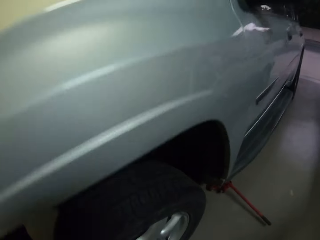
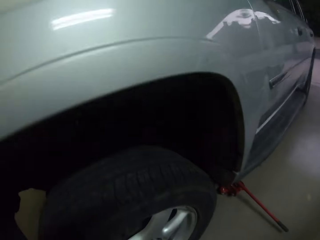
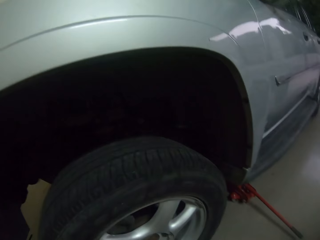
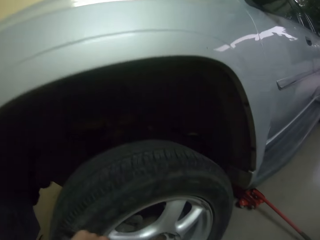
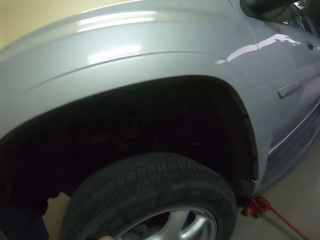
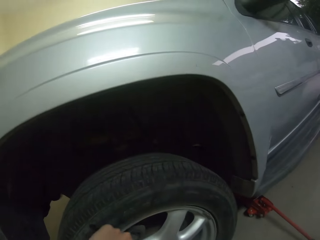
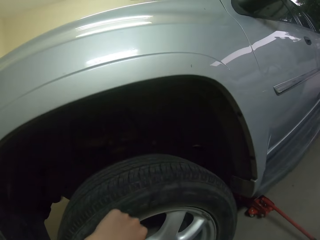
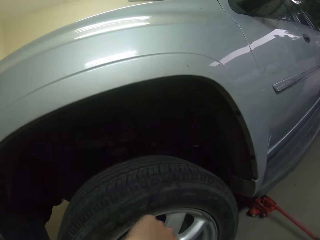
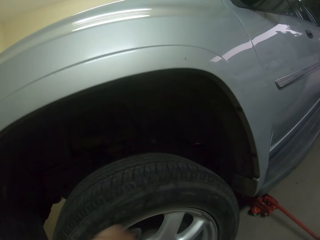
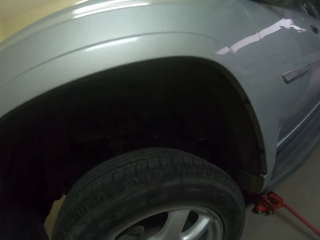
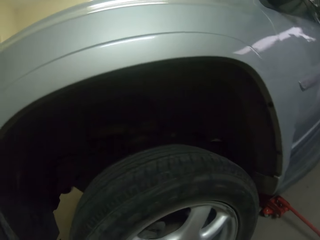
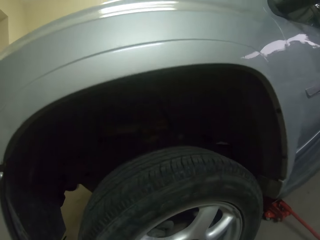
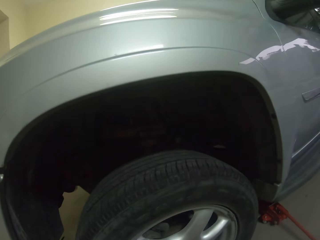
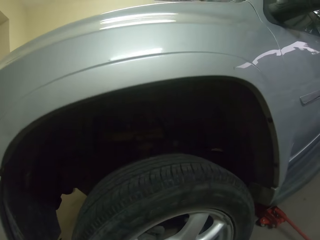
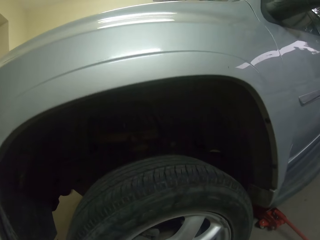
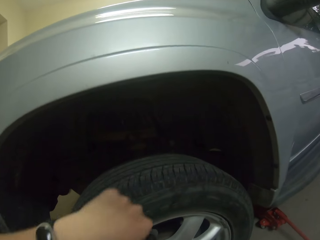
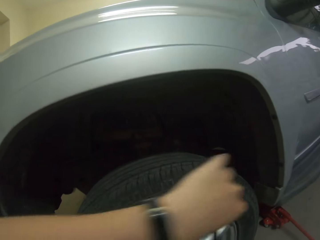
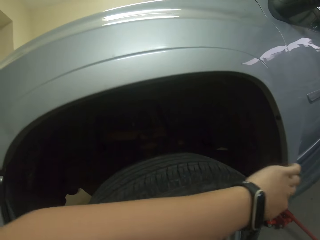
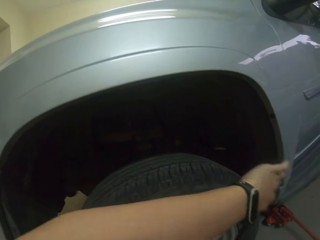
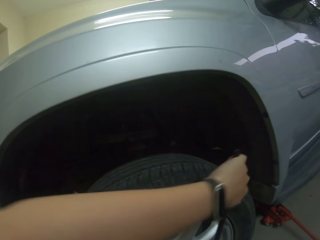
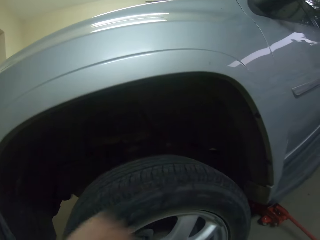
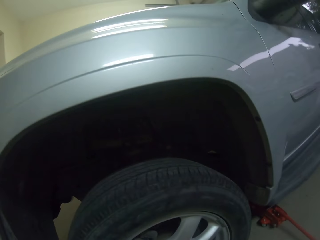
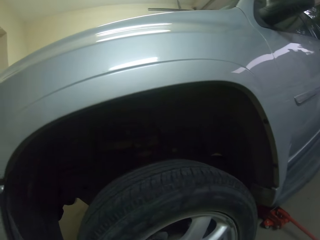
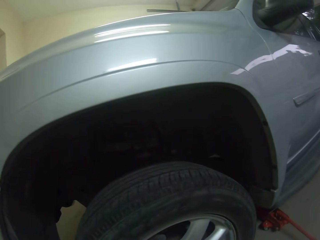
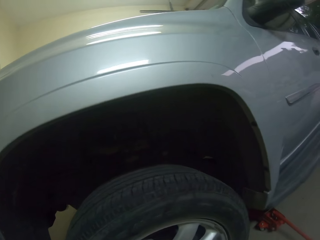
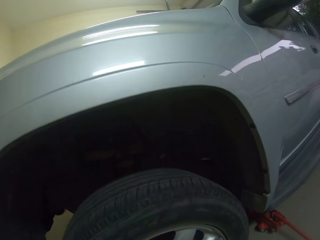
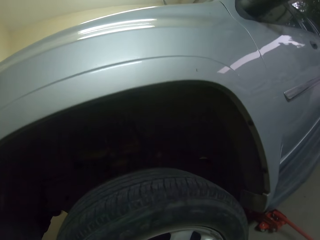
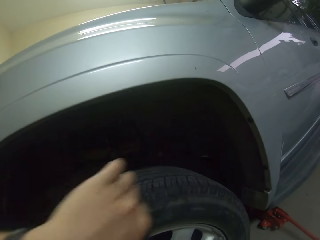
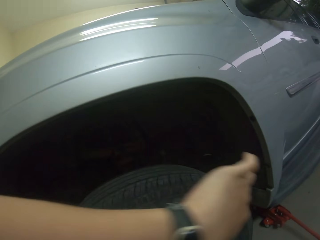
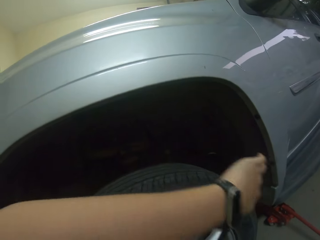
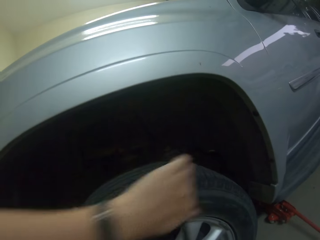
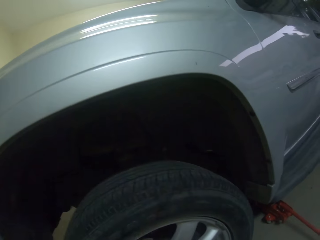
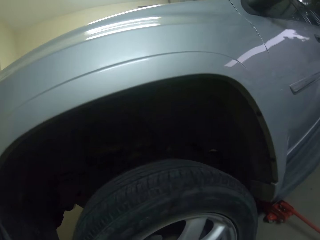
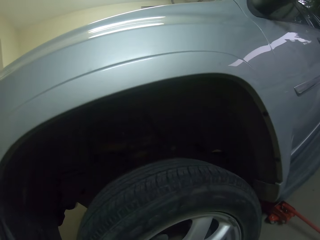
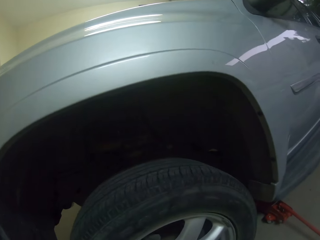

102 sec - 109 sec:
The camera wearer opens the car tyre using a spanner.

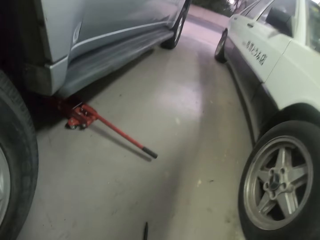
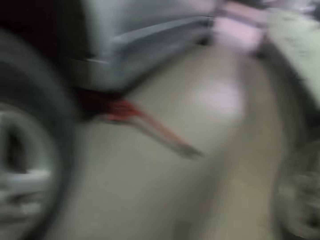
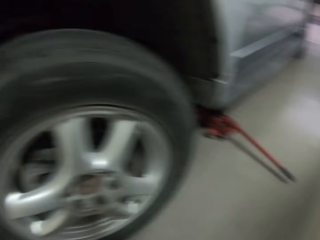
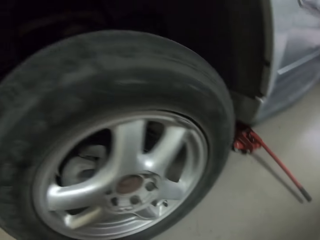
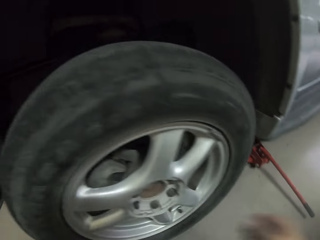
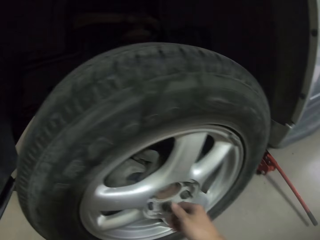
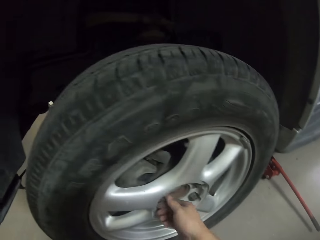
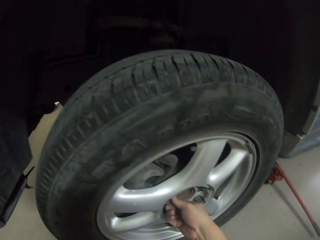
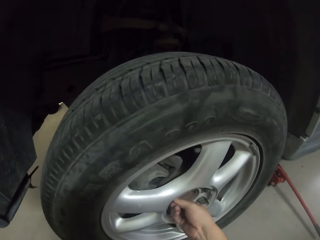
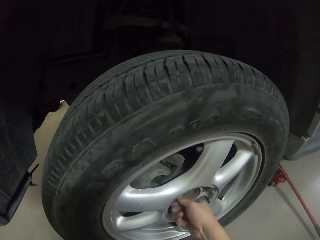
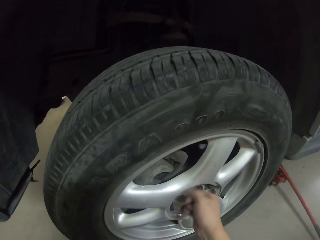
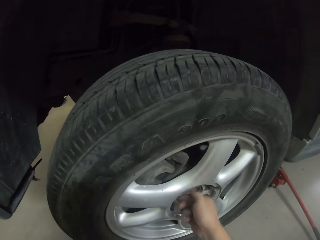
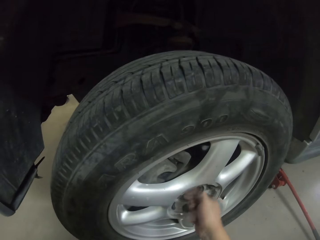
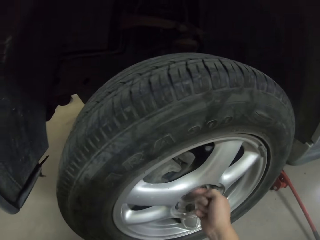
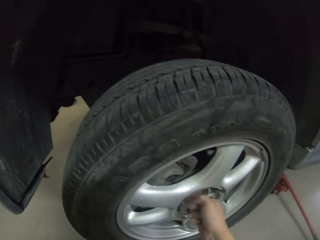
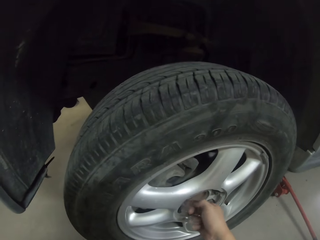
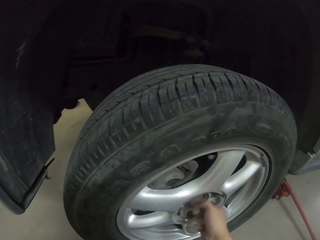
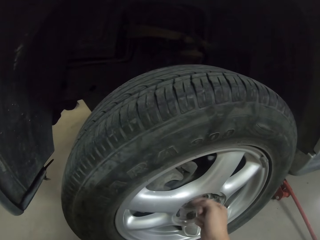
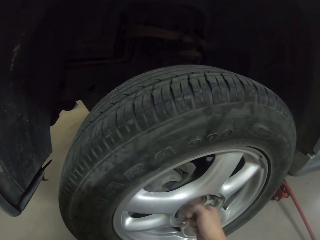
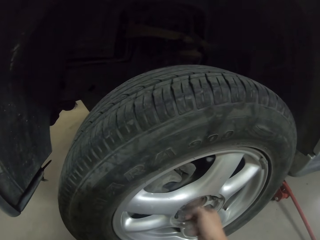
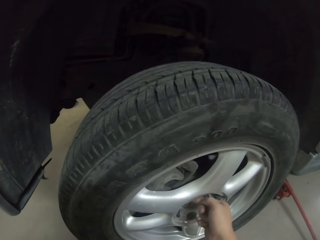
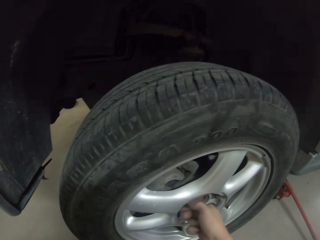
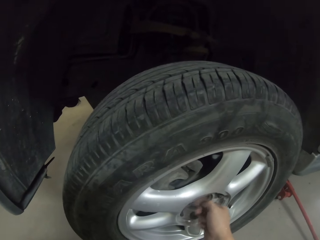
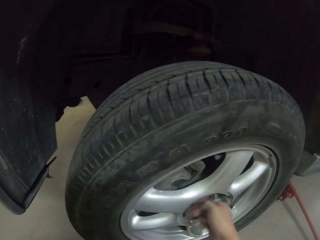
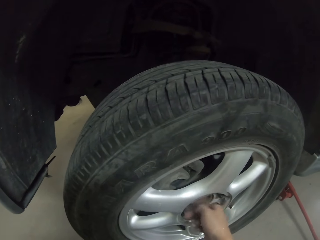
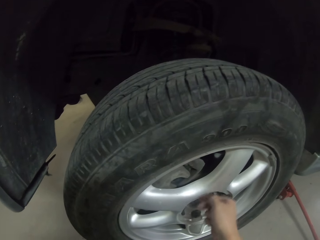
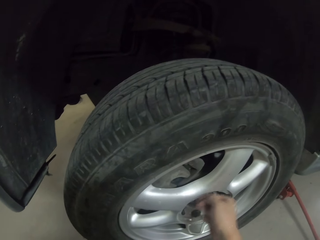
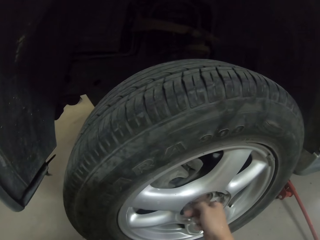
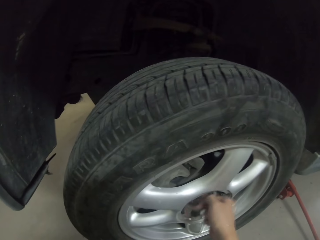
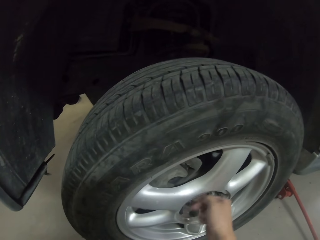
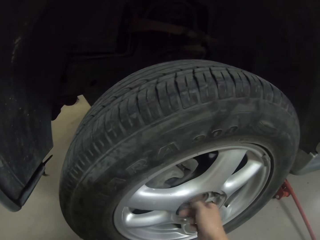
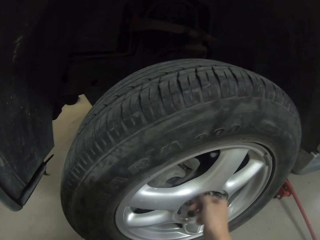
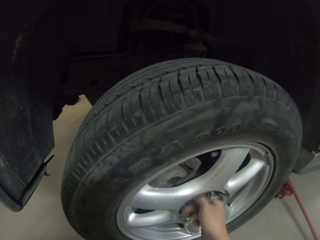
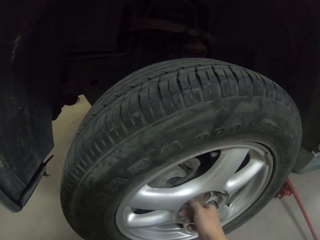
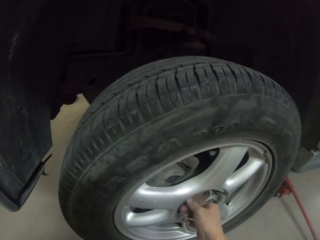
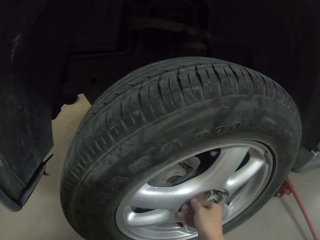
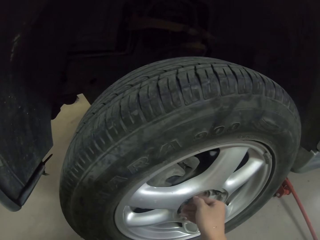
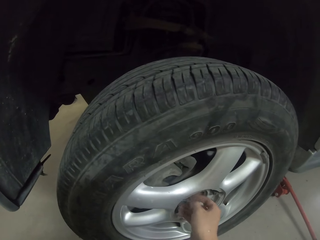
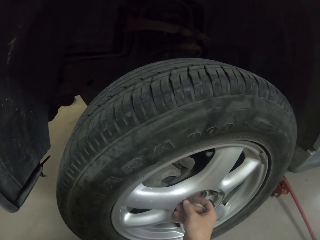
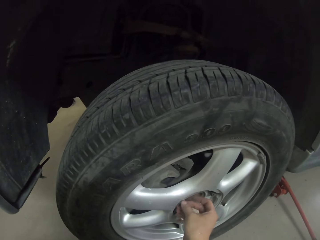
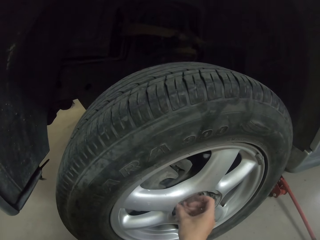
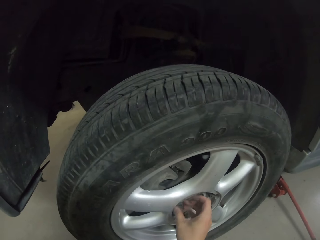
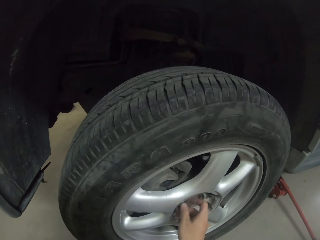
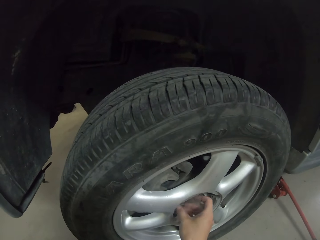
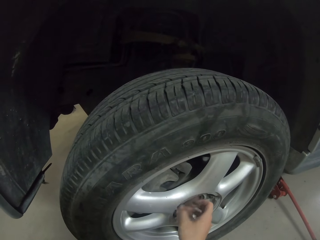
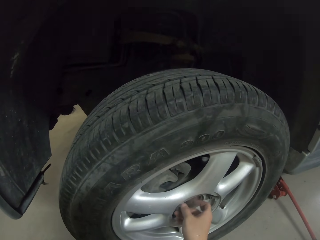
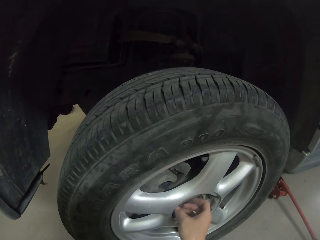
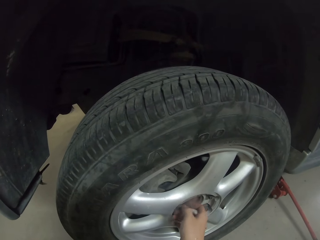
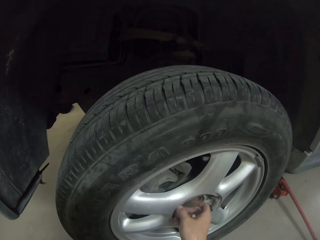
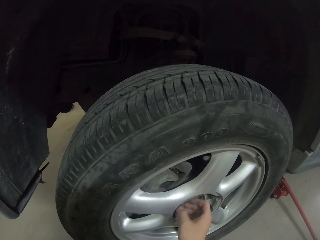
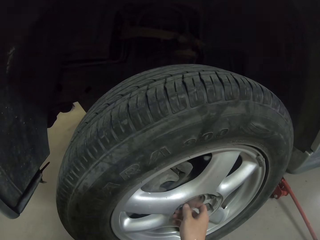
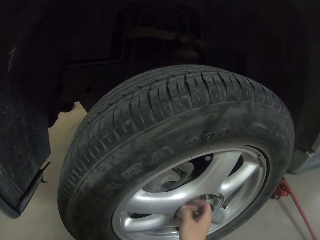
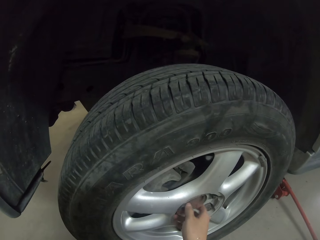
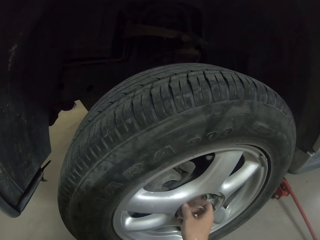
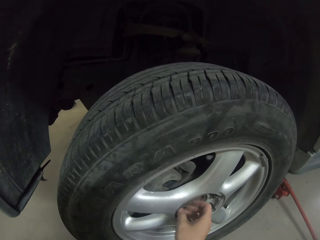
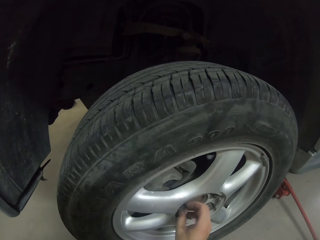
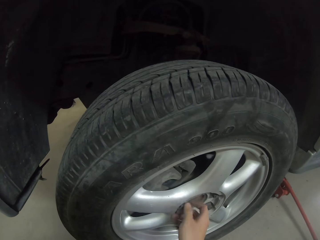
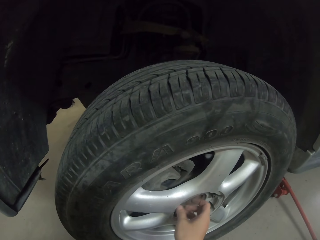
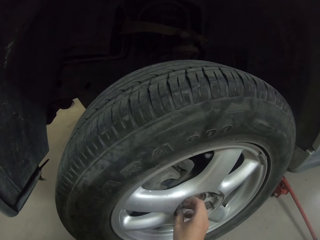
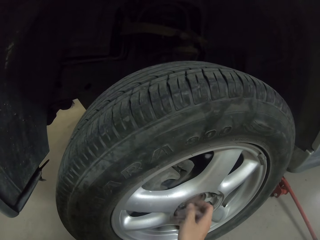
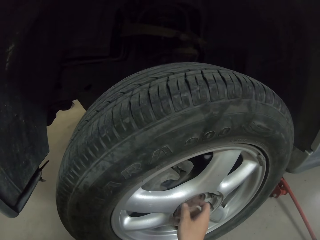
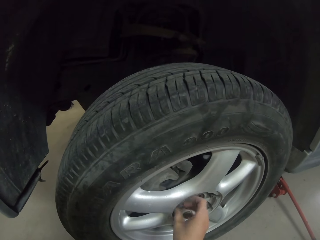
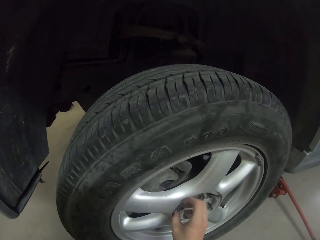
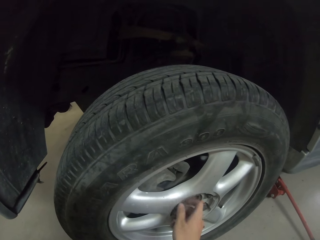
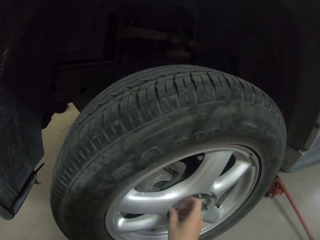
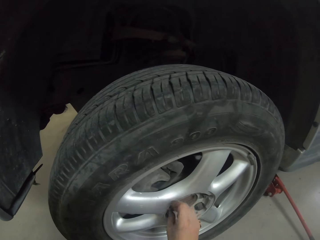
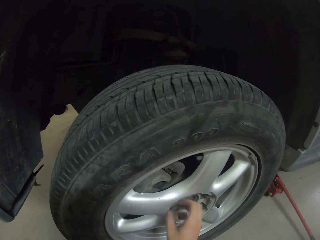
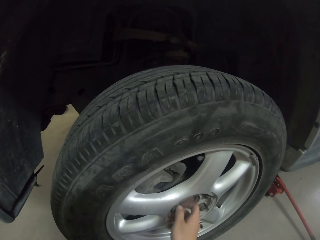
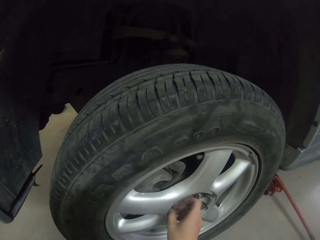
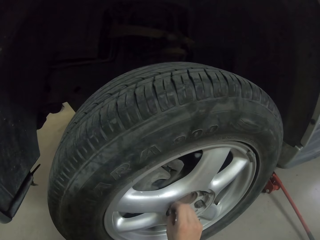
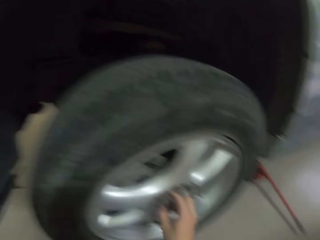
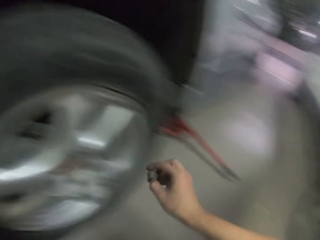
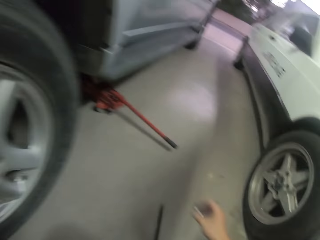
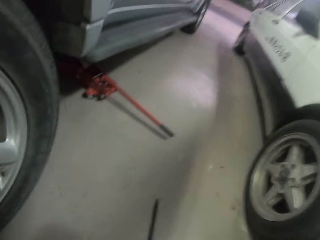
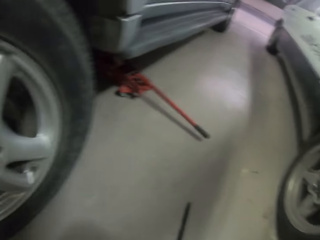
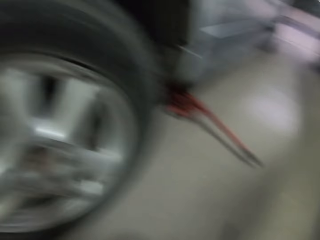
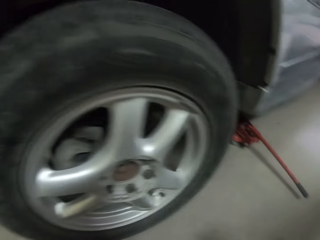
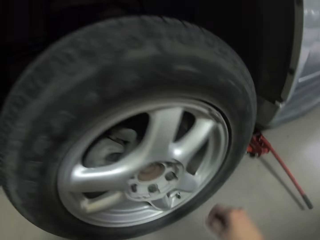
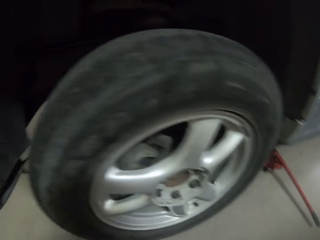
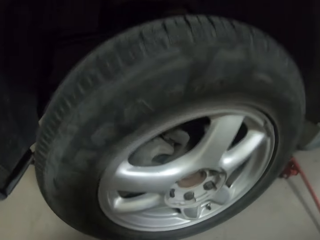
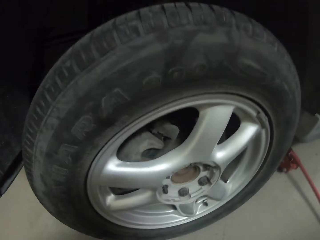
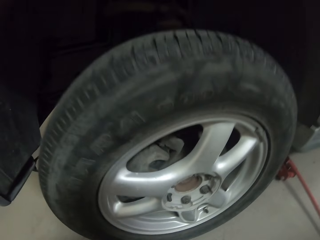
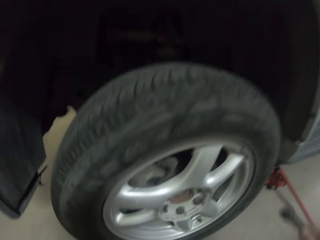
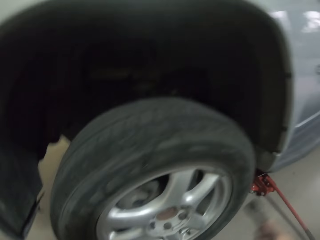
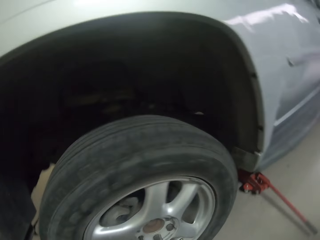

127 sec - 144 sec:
The camera wearer removes the screws using his hands. He removes the bolt from the rim of the car.
